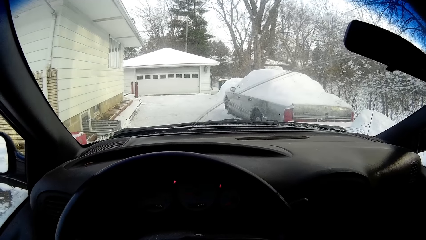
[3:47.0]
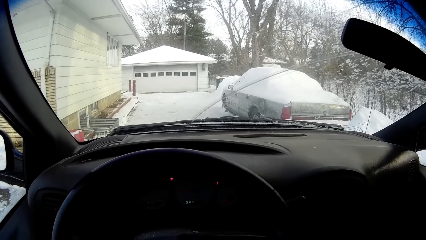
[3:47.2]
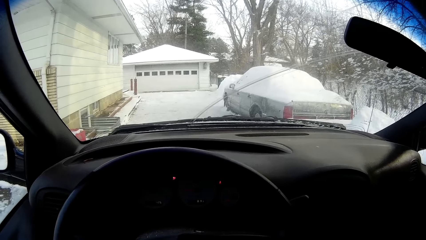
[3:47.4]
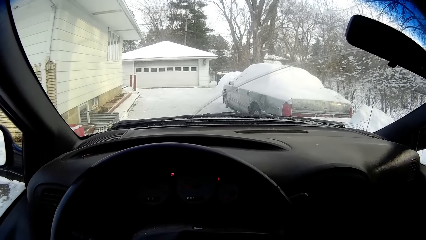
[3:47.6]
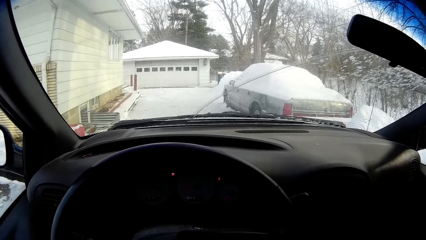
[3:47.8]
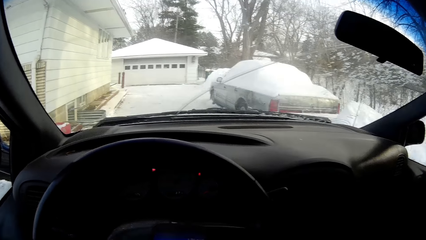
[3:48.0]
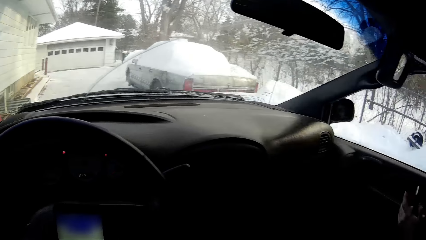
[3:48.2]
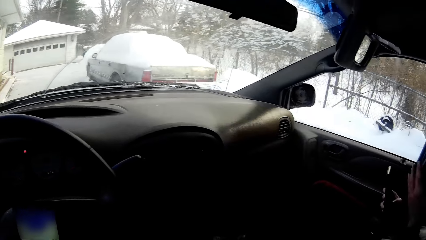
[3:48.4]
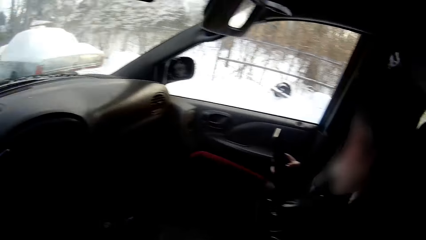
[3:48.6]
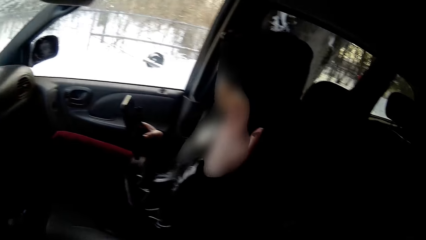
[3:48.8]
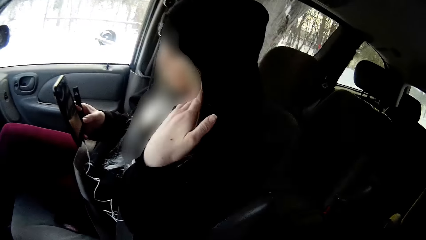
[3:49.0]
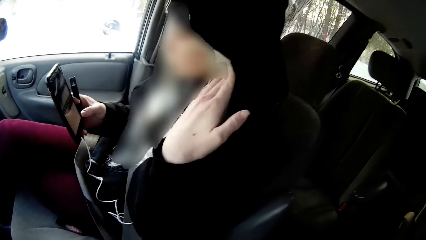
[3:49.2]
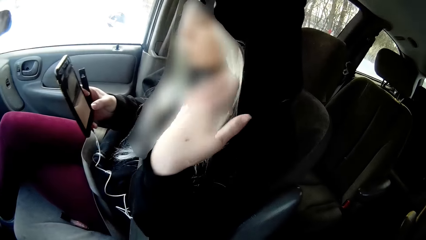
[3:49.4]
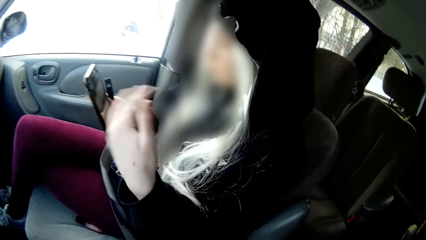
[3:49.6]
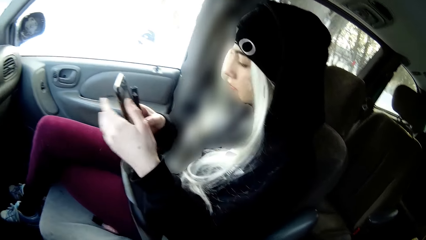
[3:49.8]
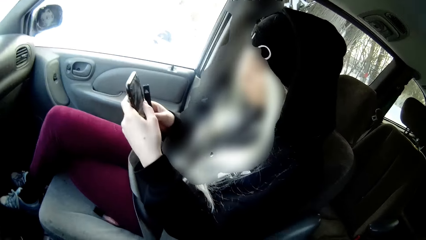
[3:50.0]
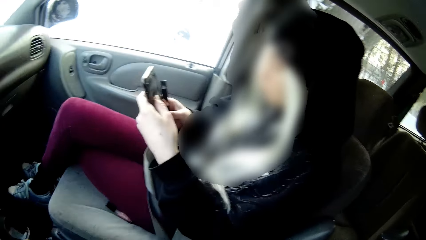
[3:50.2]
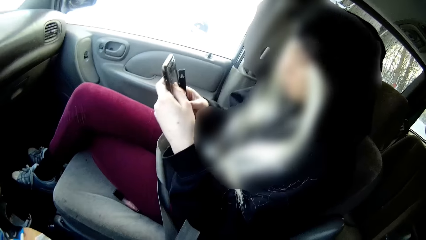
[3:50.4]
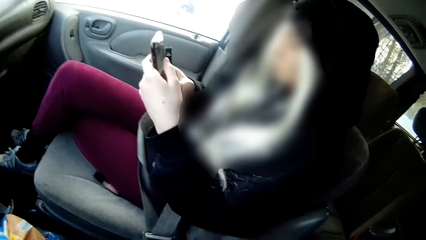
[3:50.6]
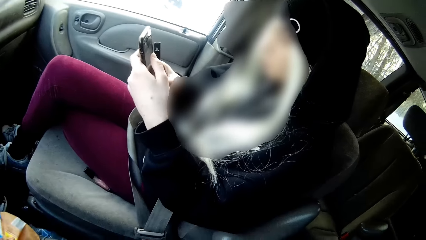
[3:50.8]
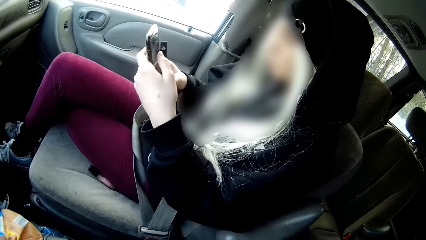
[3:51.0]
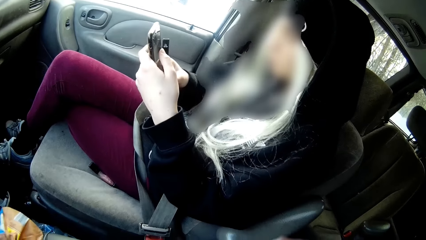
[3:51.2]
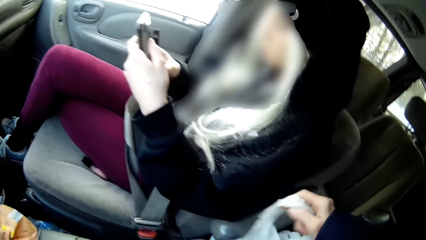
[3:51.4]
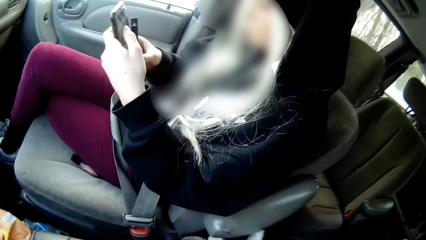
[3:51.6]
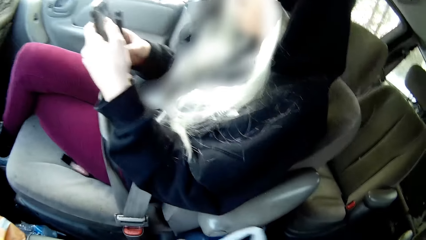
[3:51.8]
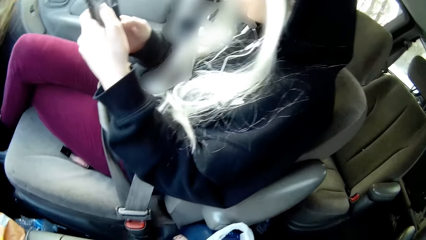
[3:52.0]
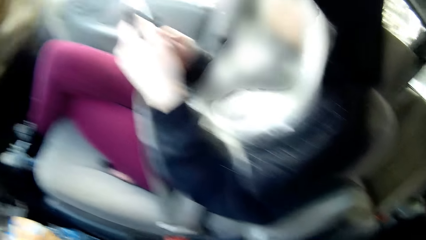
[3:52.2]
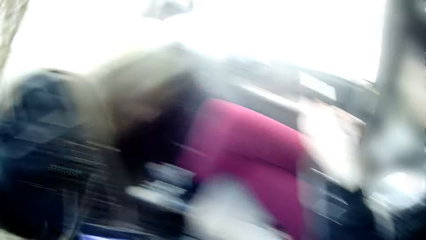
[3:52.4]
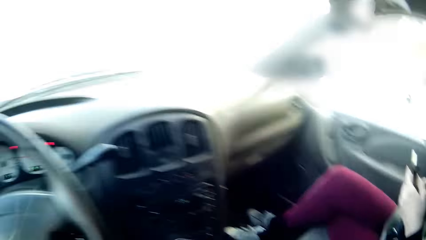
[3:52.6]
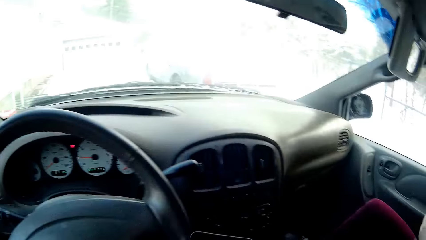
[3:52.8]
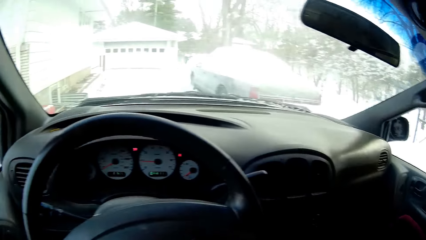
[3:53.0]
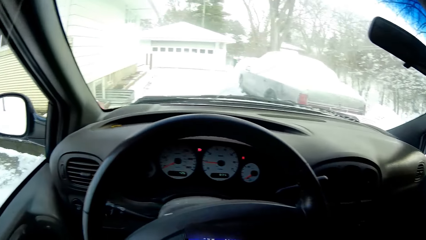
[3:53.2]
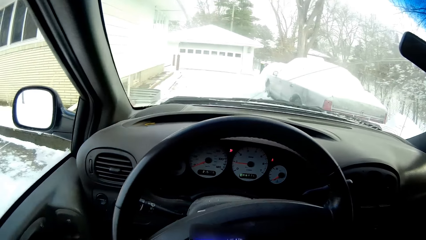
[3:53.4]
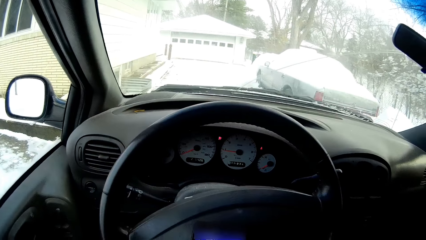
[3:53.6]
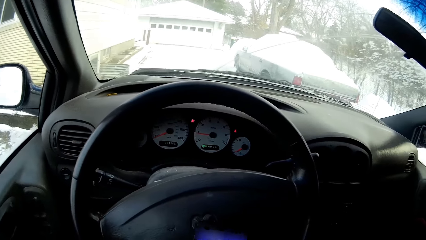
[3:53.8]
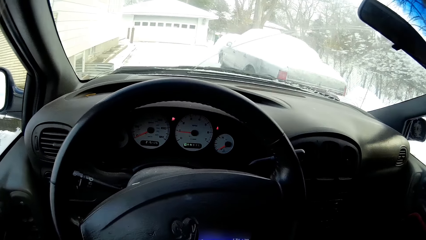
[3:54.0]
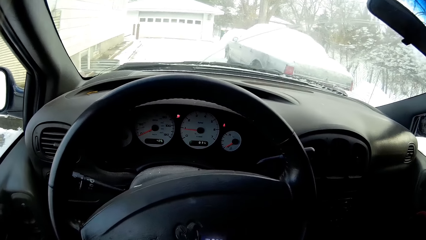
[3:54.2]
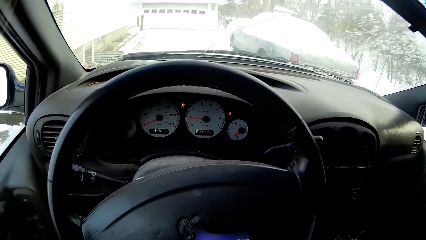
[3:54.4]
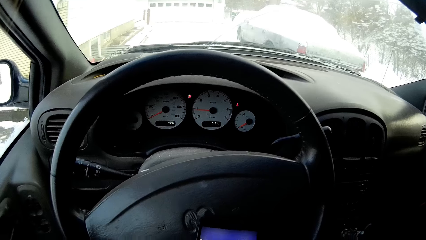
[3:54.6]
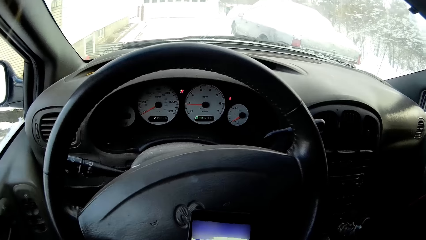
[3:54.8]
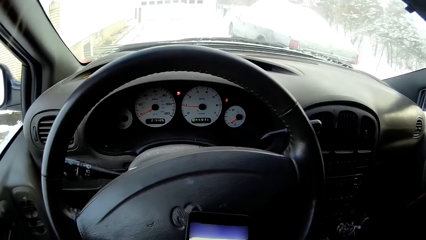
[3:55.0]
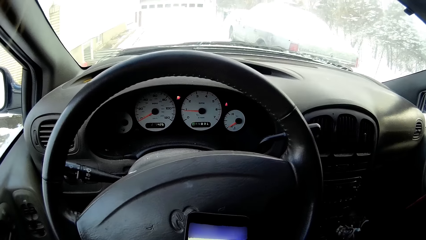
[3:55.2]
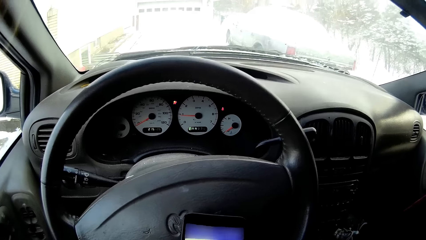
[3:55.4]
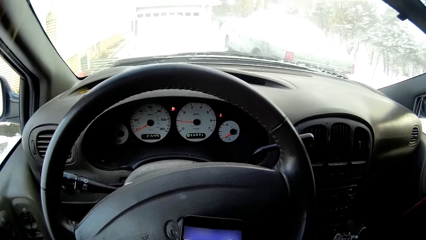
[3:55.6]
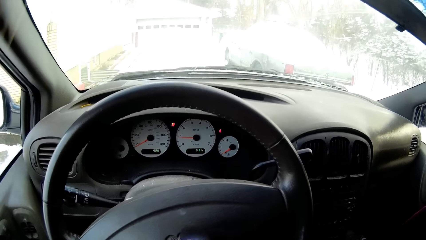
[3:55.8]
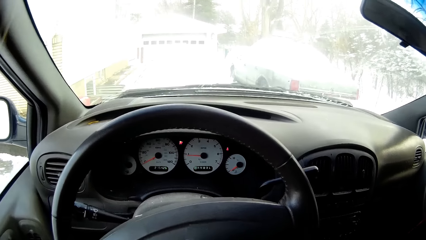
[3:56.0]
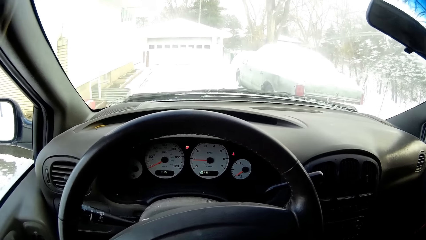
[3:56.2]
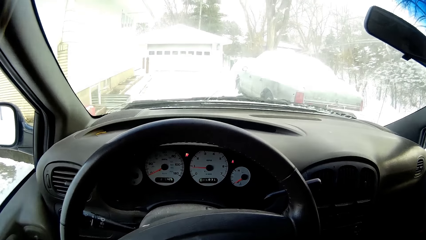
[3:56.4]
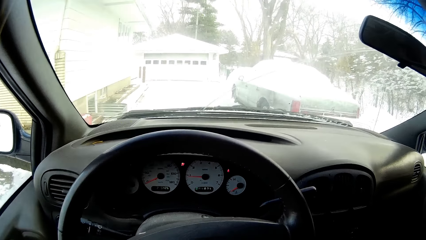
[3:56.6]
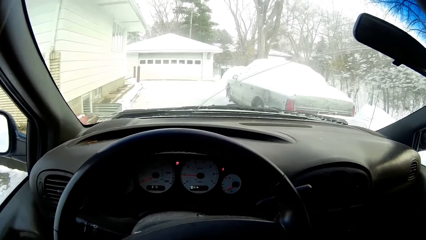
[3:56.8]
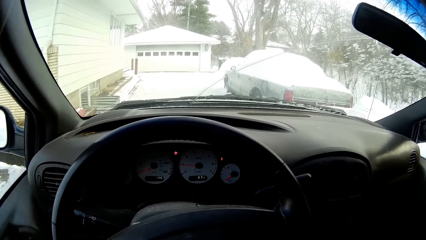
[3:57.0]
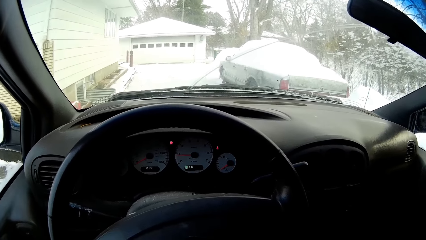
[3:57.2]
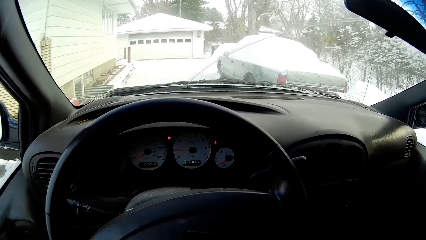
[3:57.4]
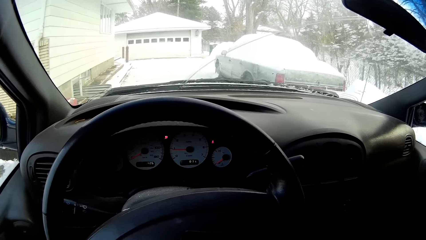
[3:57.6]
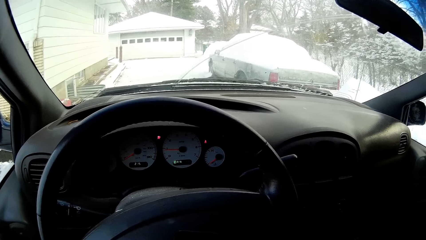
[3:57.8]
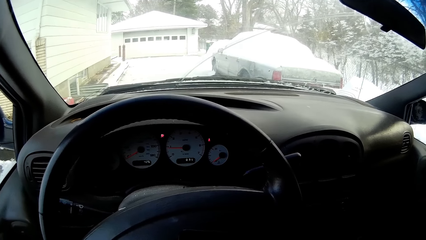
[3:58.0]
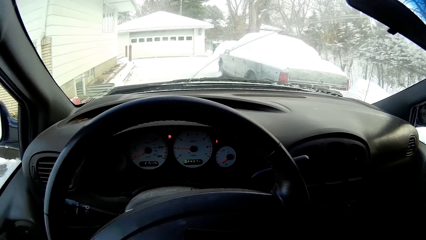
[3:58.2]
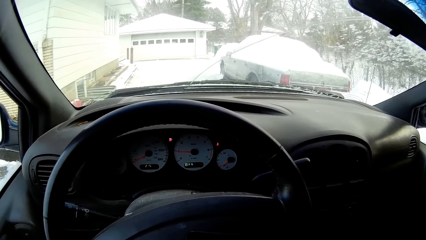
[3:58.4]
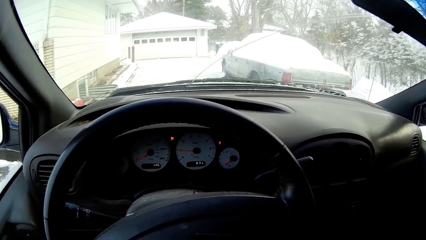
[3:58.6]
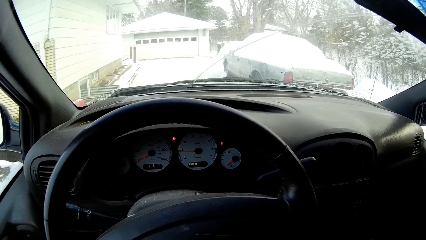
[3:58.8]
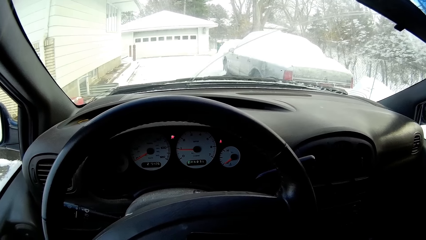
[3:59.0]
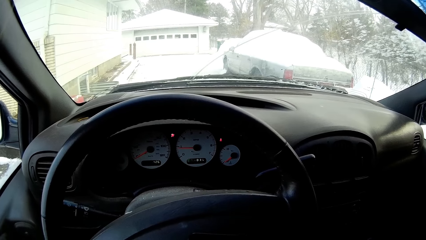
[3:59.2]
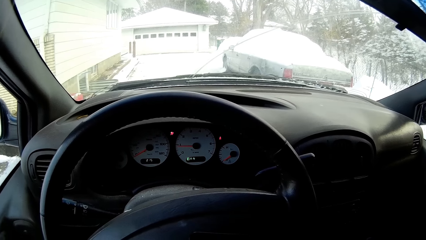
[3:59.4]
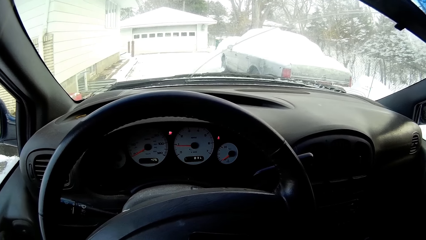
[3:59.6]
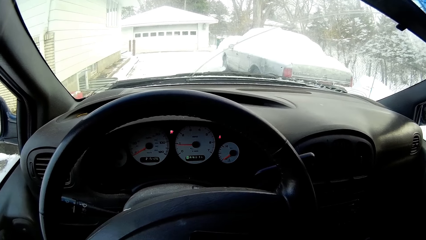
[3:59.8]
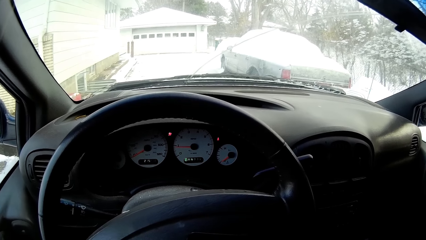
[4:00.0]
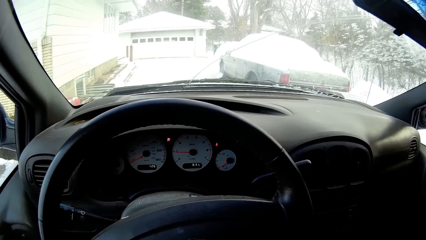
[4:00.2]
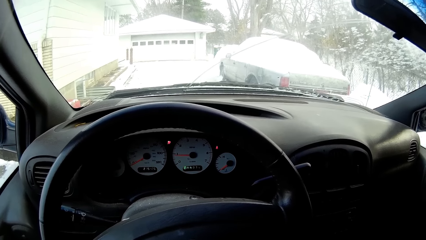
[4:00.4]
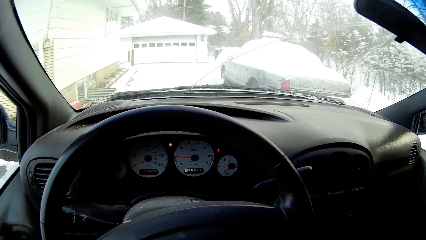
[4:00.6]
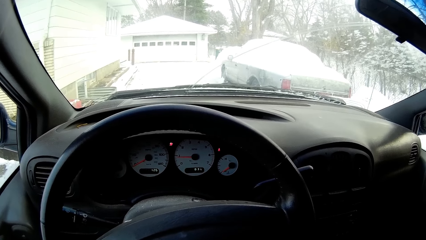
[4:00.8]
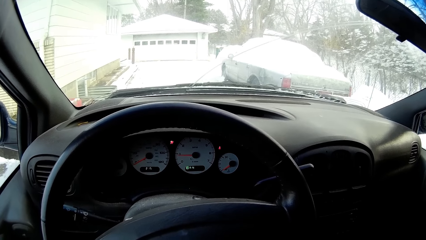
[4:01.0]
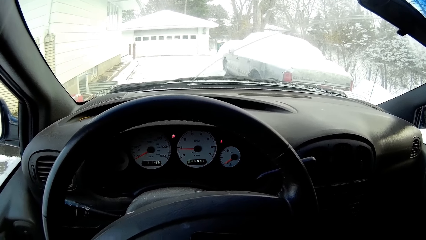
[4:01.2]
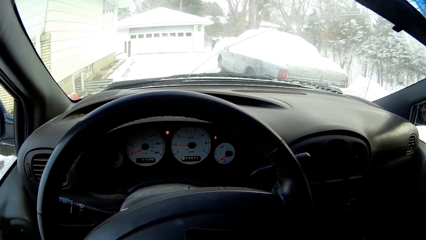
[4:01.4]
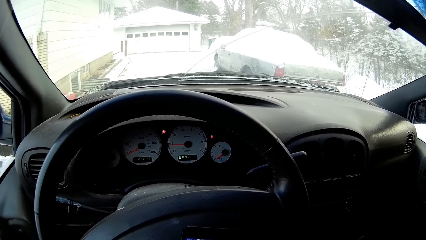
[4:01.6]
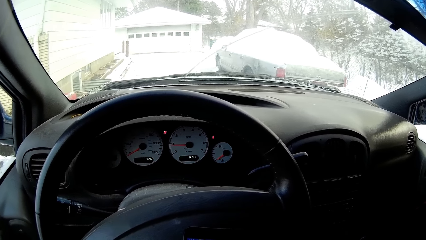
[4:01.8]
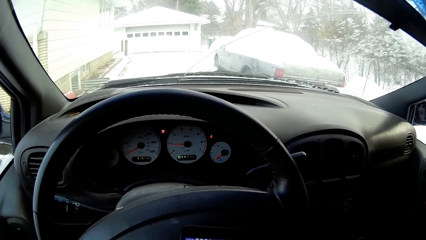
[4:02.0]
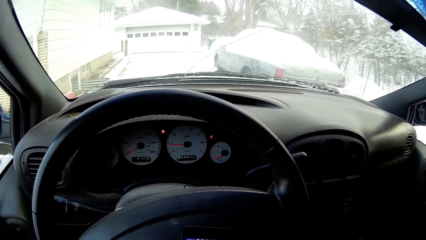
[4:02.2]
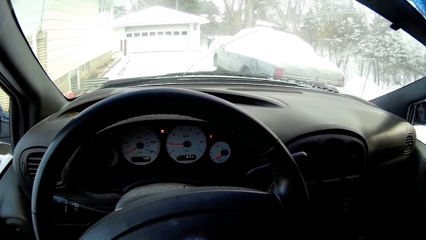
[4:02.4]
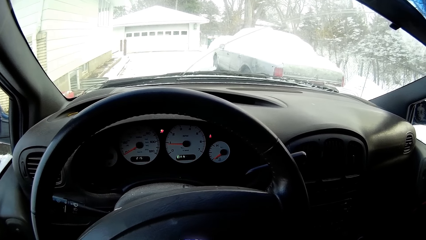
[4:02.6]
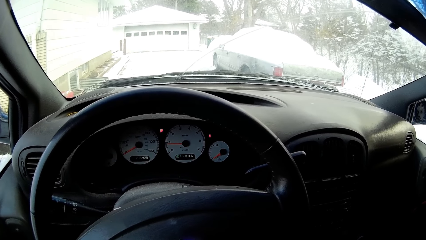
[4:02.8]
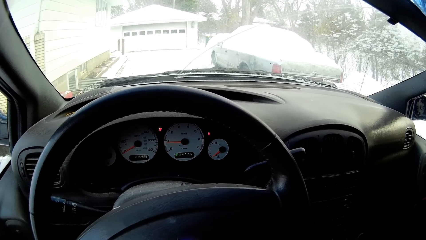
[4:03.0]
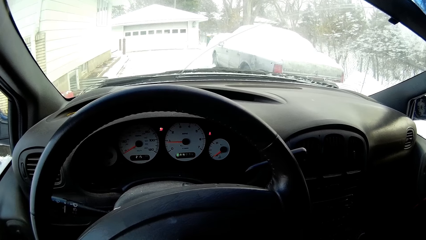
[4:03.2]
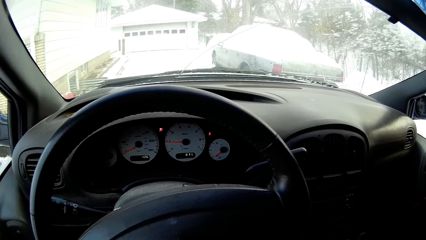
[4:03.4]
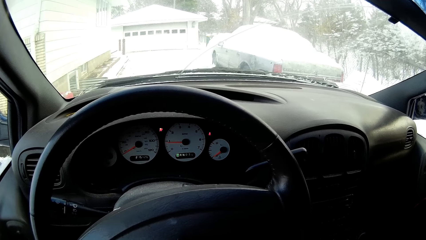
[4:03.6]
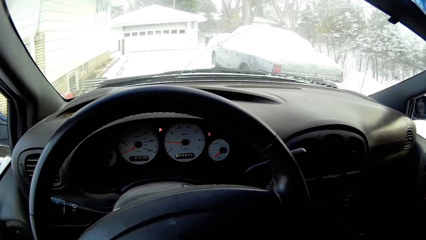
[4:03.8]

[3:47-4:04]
The camera wearer looks around. The woman pushes her hair with her left hand. She operates a phone with both hands. The camera wearer operates the phone with both hands.
